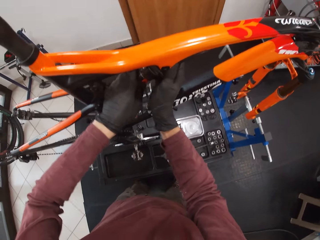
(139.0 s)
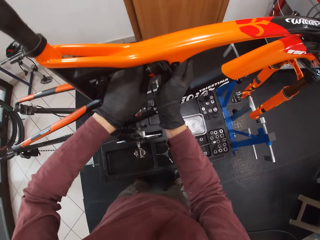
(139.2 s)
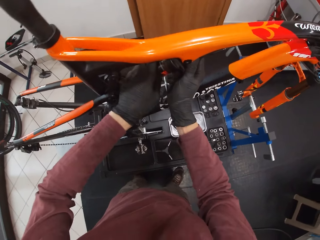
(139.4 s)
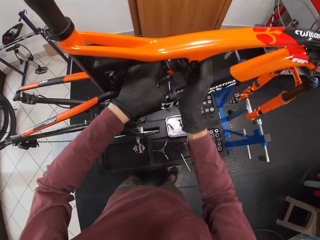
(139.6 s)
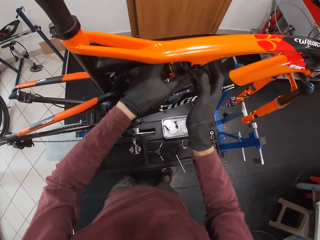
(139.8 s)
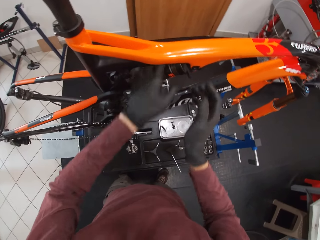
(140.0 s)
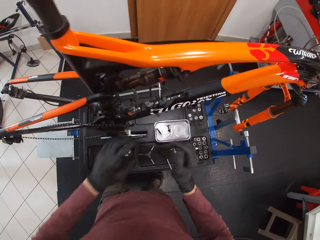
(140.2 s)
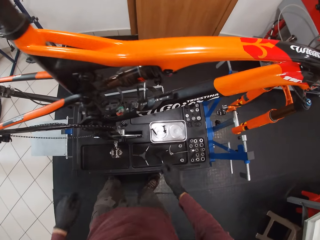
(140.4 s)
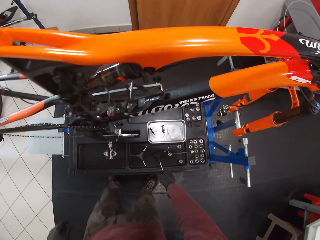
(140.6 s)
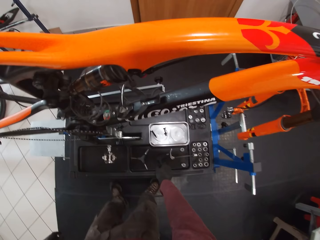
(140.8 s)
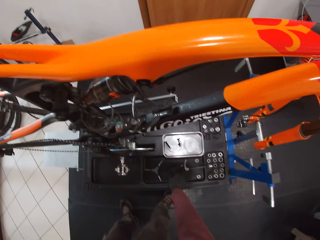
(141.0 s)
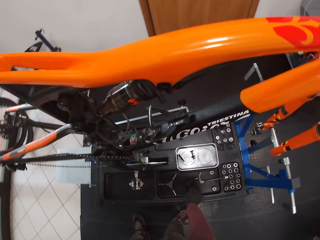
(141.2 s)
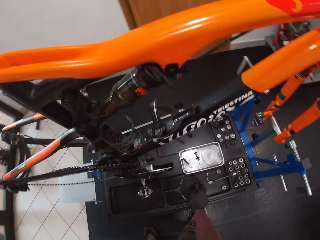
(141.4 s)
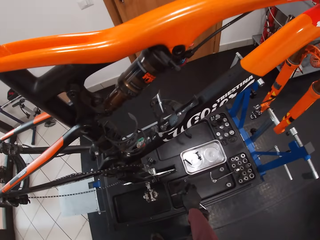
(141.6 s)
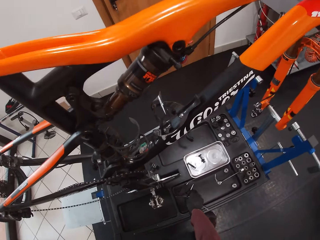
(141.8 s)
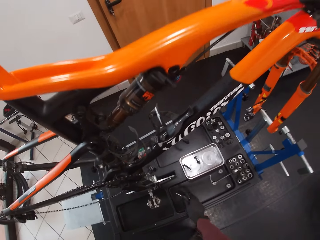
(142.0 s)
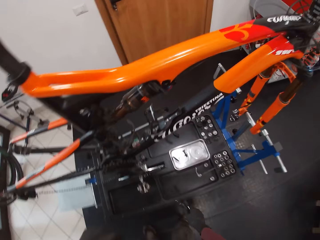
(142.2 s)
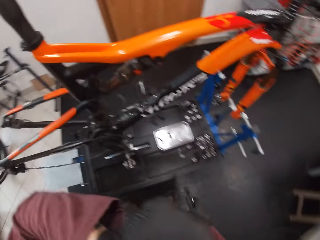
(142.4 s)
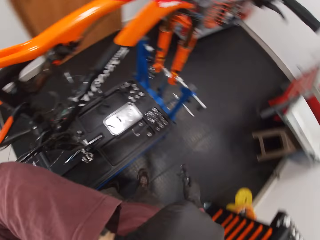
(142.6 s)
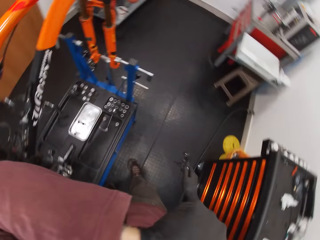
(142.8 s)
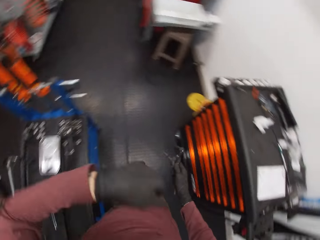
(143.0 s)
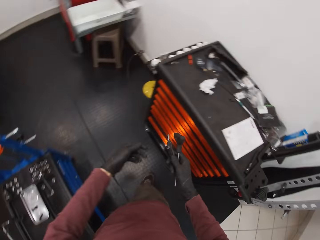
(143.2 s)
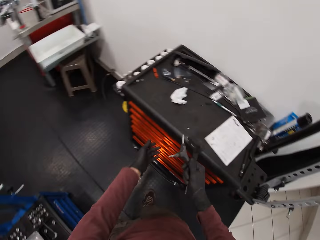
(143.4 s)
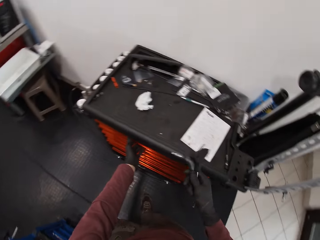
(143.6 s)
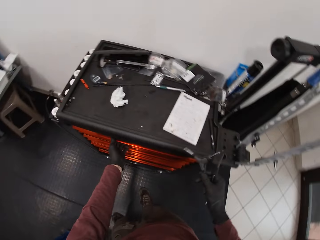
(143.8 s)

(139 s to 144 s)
The camera wearer shakes the fox float on the bicycle with both hands. He picks up the T-handled hex wrench from the maintenance bench with his right hand. He picks up the 3-way hex wrench from the maintenance bench with his right hand. He looks around. He cleans his face with his left hand. He walks.

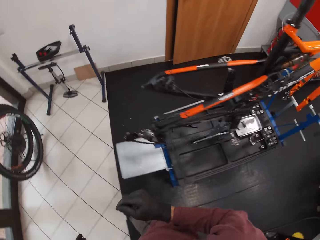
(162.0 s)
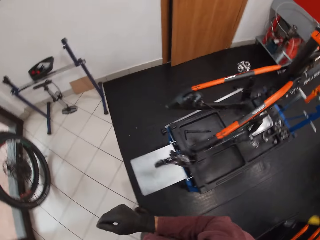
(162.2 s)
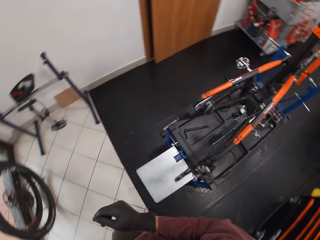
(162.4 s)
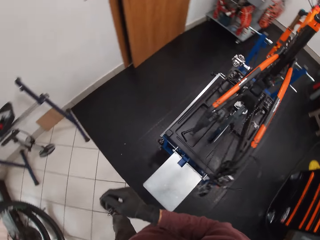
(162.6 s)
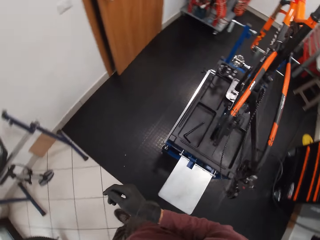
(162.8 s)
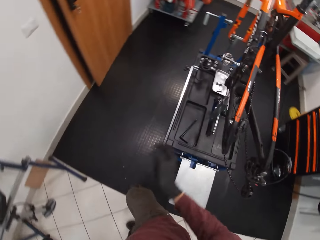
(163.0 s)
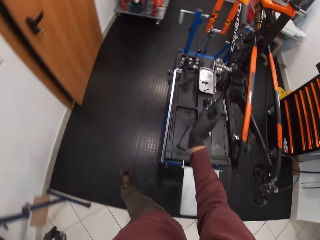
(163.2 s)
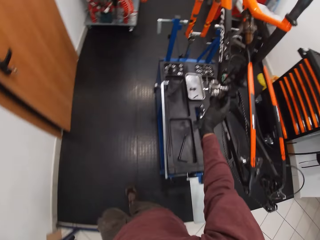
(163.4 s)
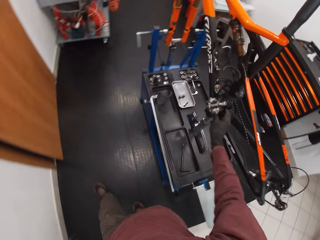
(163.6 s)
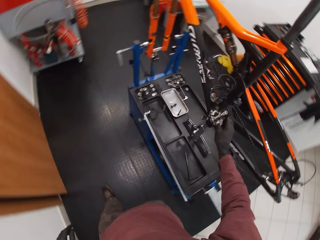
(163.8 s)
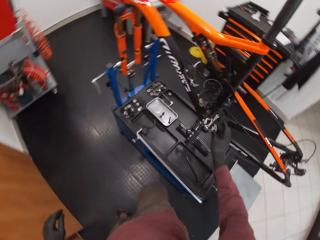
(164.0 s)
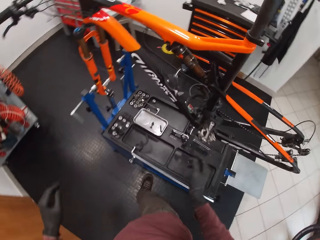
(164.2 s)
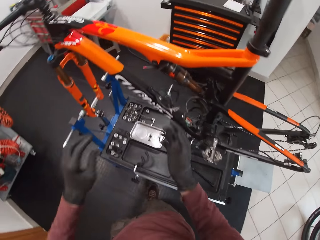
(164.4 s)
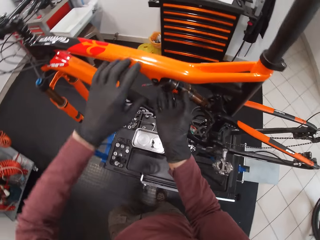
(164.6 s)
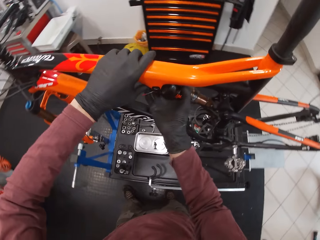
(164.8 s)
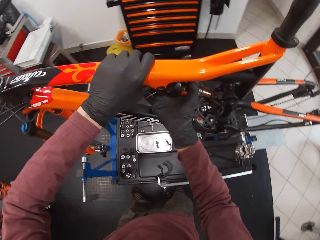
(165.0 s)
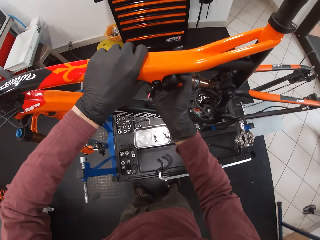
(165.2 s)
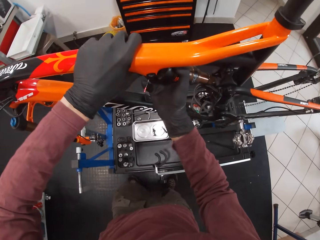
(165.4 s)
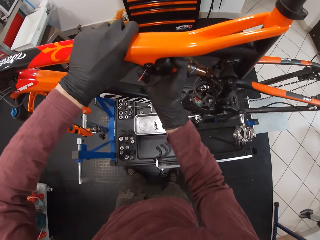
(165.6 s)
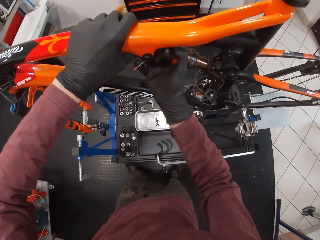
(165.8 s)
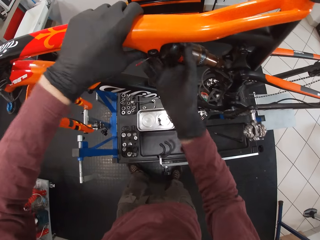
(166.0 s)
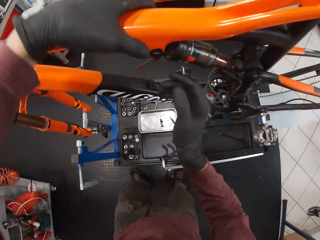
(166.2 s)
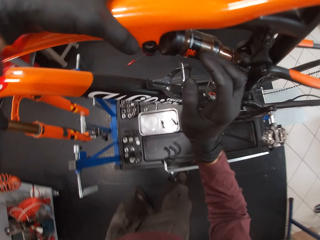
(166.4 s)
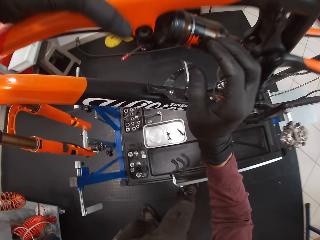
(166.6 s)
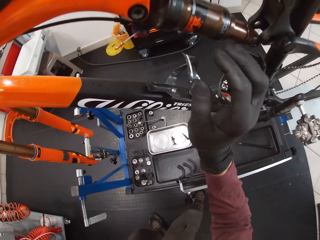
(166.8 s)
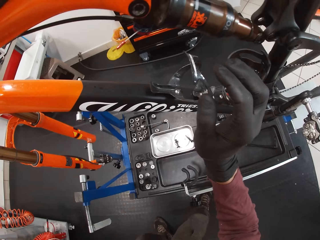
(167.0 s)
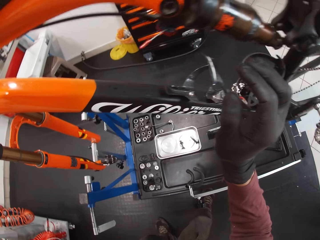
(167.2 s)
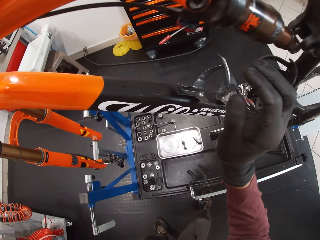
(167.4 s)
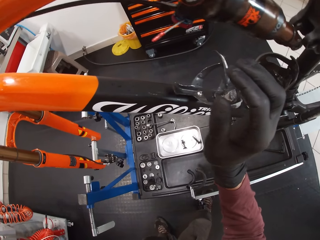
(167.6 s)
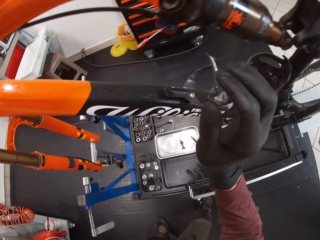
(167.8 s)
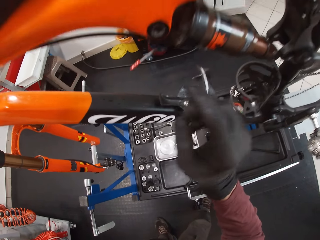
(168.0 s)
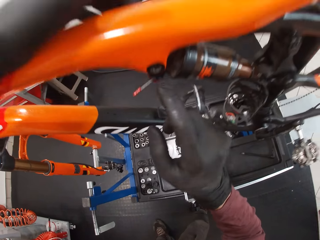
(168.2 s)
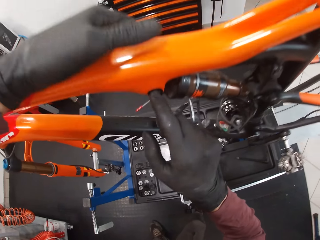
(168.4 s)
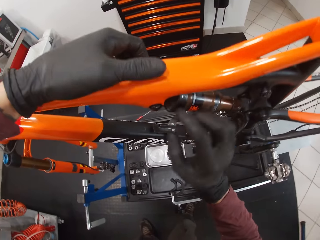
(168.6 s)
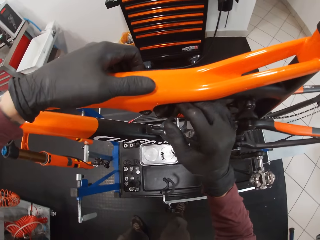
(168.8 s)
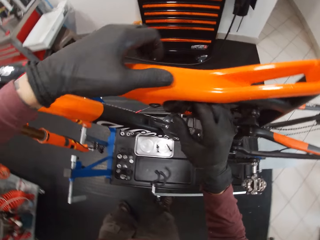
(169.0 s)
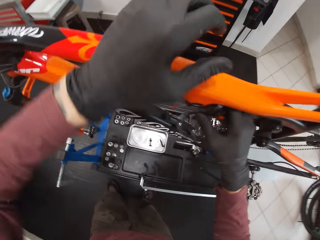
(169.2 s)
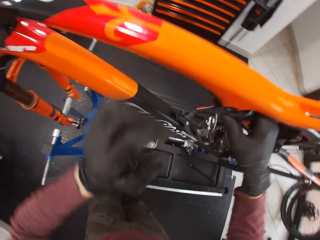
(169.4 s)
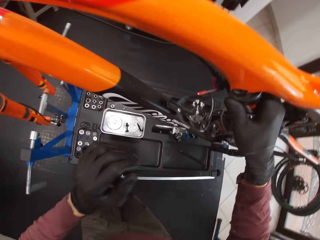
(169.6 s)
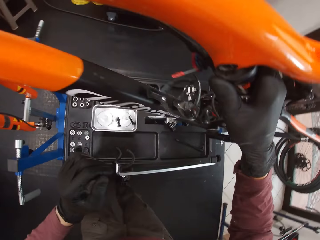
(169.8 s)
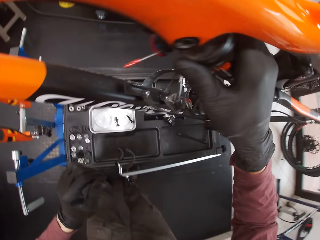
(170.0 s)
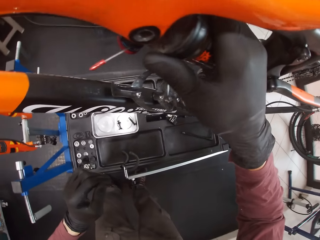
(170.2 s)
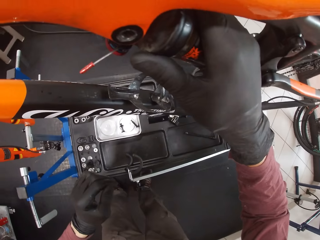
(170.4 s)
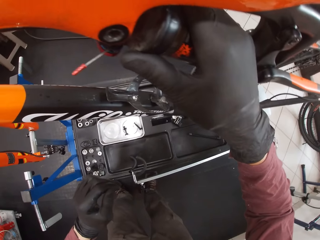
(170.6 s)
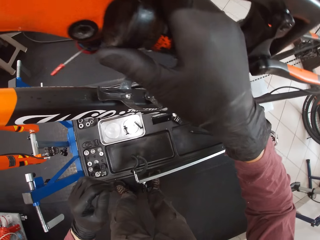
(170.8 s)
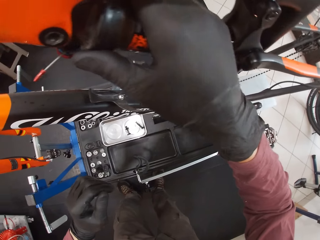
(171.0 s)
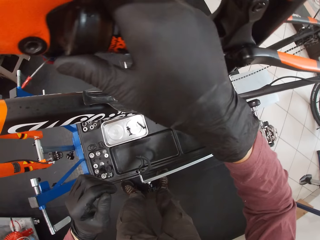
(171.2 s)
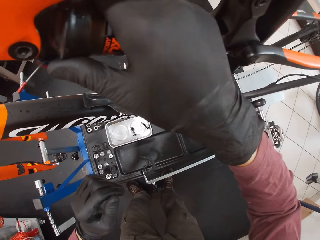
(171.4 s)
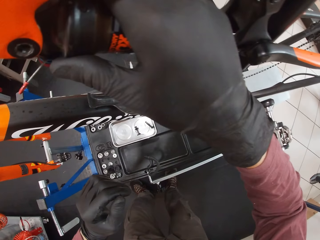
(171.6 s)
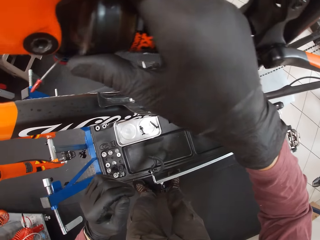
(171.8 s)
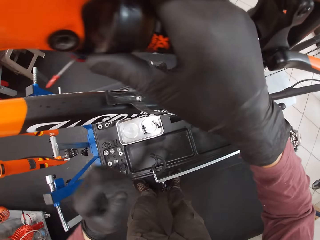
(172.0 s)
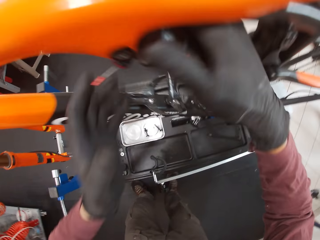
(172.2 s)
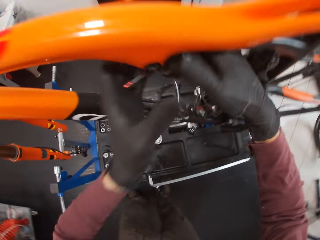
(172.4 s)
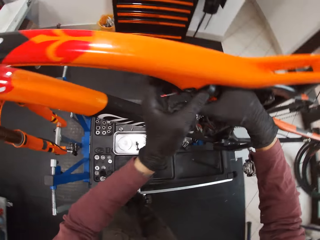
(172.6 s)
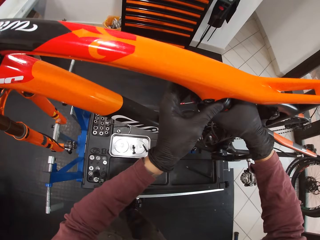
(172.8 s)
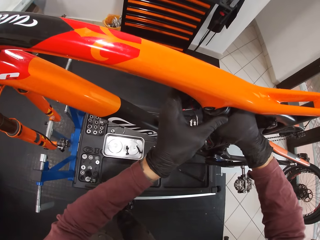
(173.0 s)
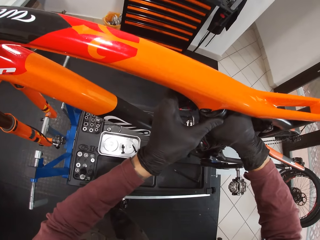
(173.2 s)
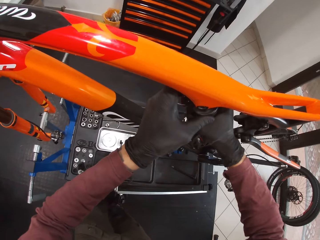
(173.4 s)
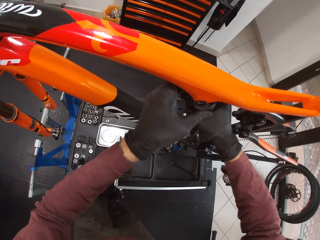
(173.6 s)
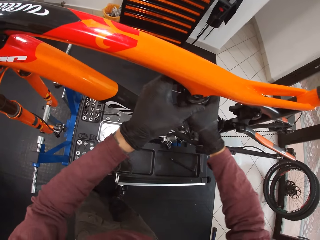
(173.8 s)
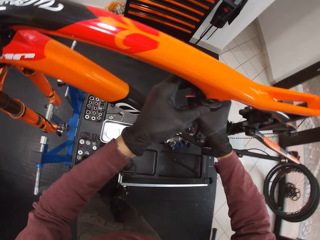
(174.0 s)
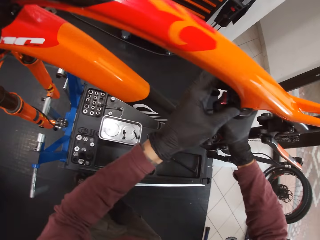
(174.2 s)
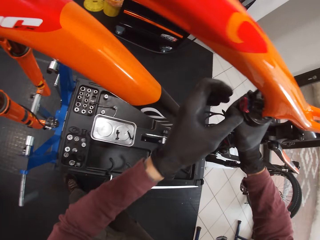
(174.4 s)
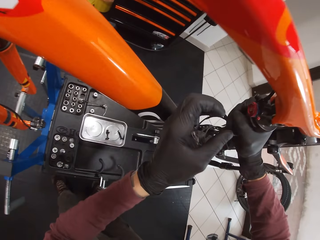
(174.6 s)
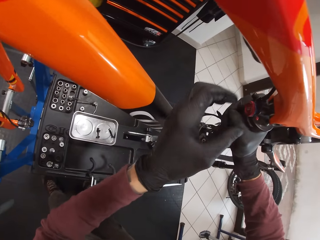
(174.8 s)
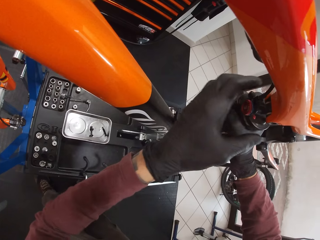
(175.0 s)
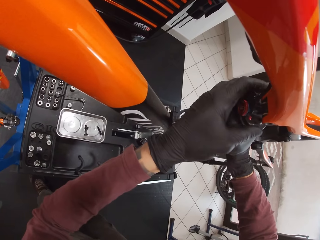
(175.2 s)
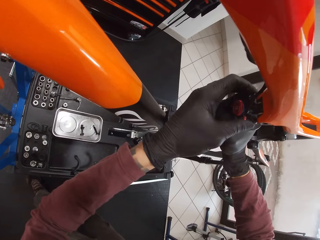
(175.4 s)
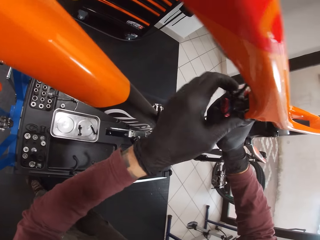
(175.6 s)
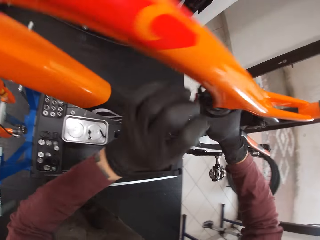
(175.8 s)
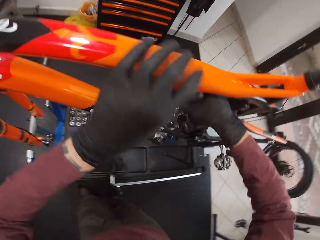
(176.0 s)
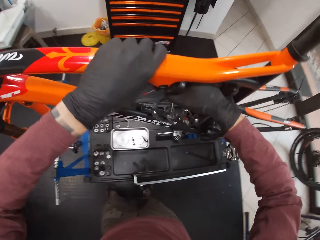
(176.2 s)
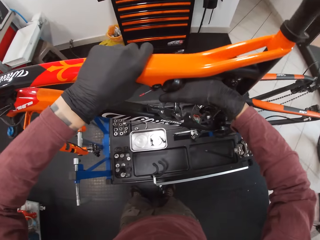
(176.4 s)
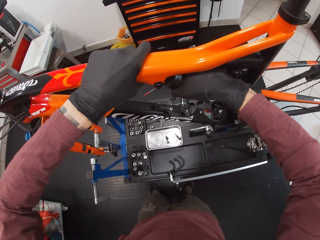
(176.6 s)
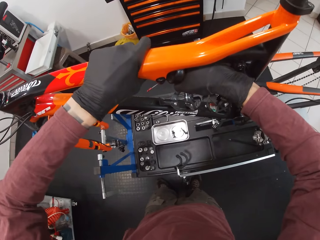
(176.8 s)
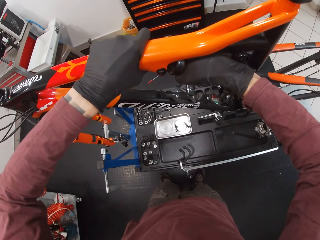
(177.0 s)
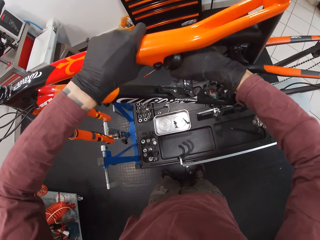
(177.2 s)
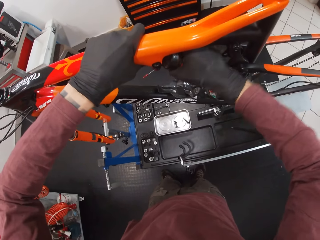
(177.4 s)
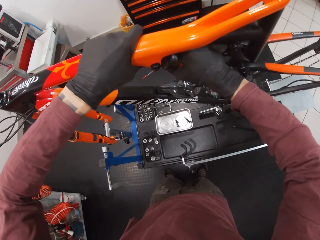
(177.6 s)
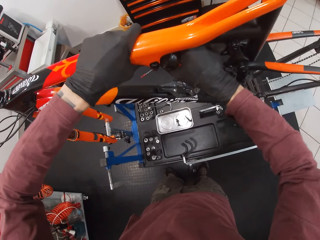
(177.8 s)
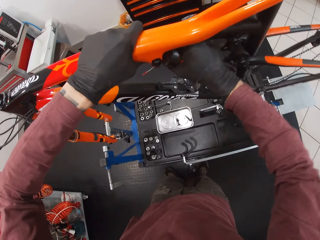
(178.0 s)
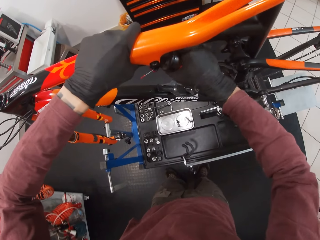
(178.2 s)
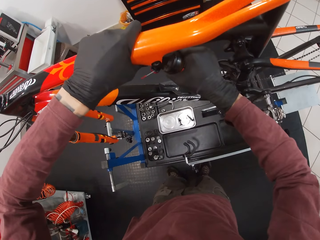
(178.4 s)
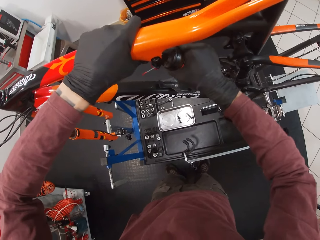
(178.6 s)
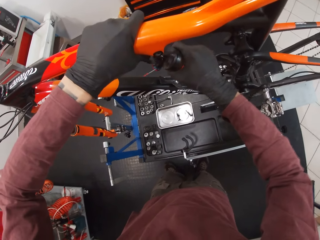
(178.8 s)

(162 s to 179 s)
The camera wearer walks. He touches the pedal of the bicycle with his right hand. He holds the top tube of the bicycle with his left hand. He grabs the fox float of the bicycle with his right hand. He shakes the fox float on the bicycle with his right hand. He touches a threaded insert with his right hand. He holds the fox float of the bicycle with his right hand. He grabs the fox float with his left hand. He pushes out the fox float from its socket on the bicycle with his right hand. He bends something. He touches the fox float of the bicycle with his left hand. He holds the top tube of the bicycle with his left hand. He pushes the fox float from its socket on the bicycle with his right hand.
